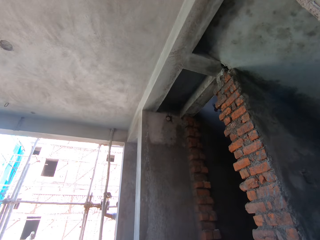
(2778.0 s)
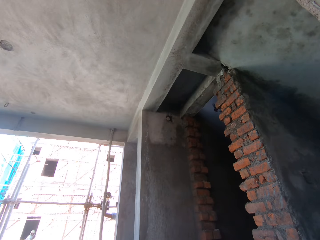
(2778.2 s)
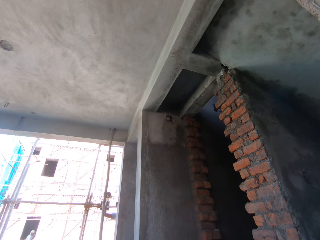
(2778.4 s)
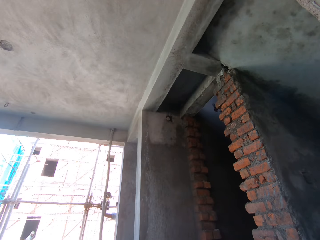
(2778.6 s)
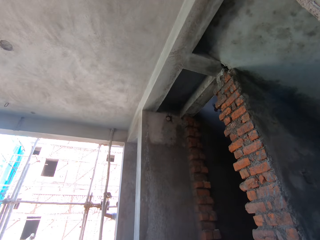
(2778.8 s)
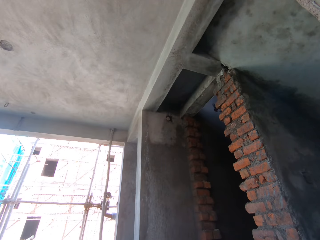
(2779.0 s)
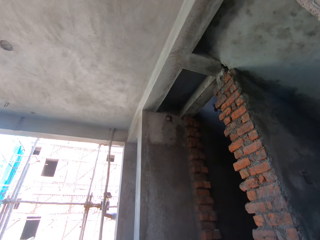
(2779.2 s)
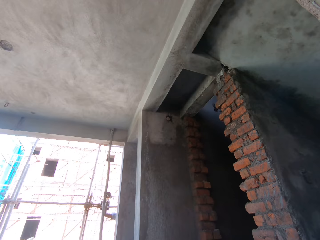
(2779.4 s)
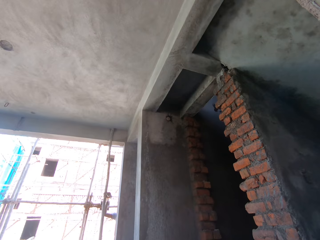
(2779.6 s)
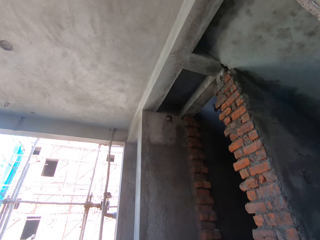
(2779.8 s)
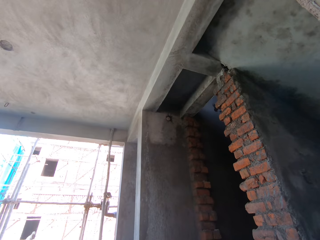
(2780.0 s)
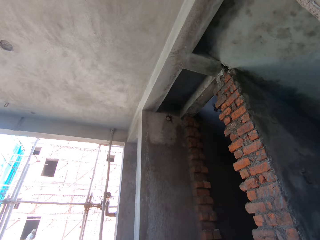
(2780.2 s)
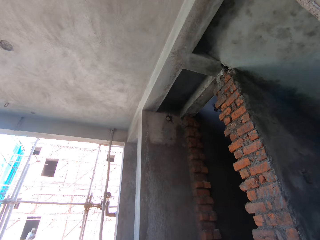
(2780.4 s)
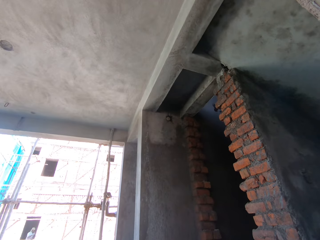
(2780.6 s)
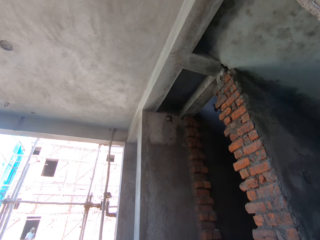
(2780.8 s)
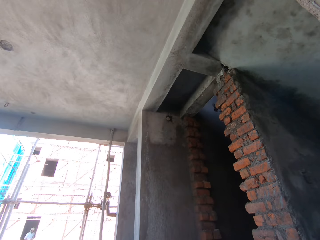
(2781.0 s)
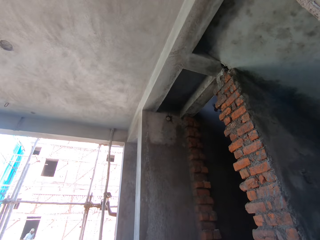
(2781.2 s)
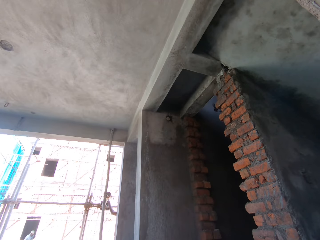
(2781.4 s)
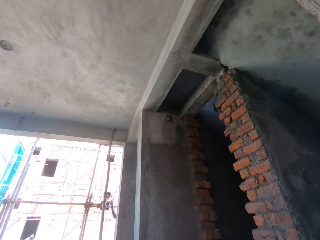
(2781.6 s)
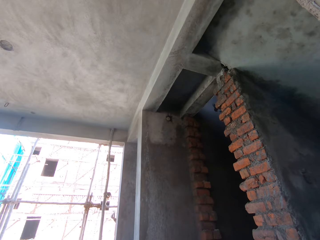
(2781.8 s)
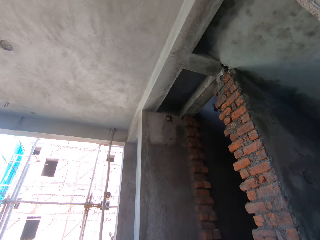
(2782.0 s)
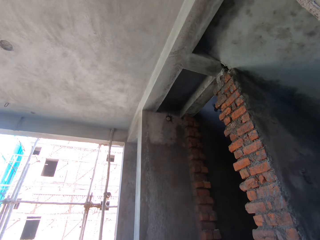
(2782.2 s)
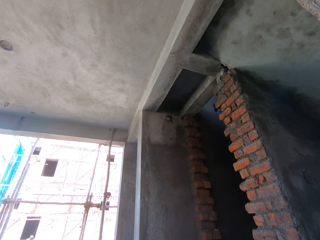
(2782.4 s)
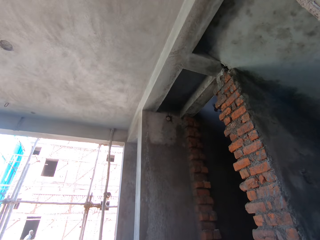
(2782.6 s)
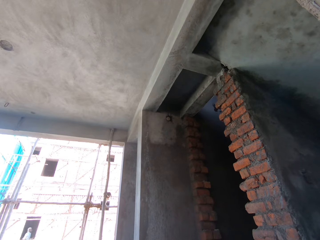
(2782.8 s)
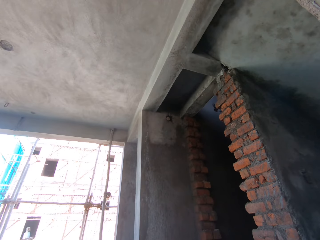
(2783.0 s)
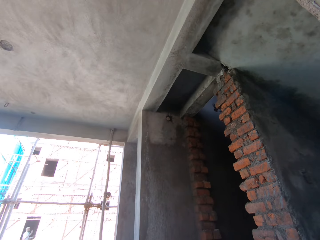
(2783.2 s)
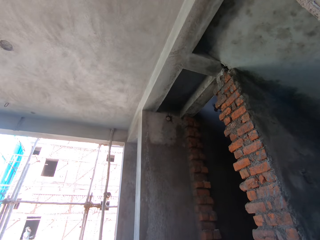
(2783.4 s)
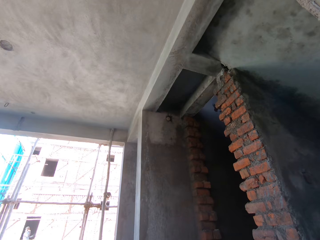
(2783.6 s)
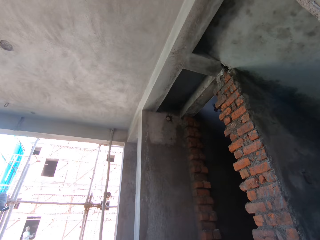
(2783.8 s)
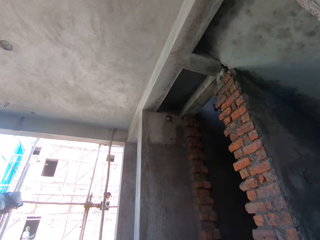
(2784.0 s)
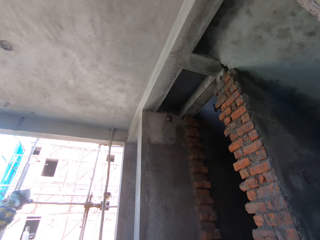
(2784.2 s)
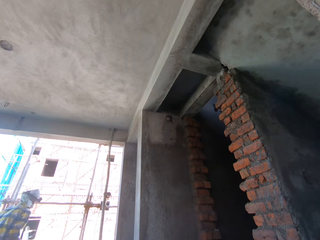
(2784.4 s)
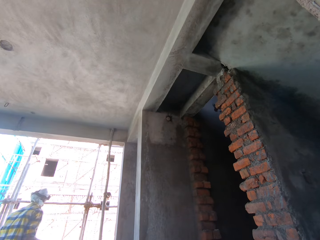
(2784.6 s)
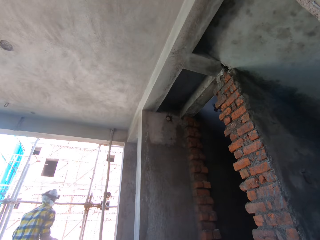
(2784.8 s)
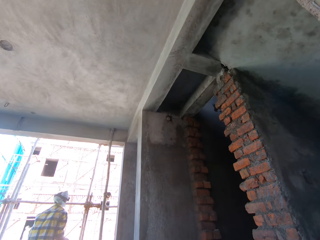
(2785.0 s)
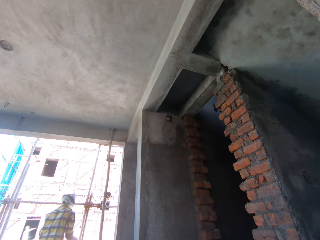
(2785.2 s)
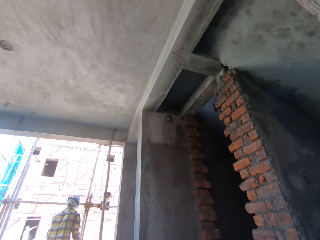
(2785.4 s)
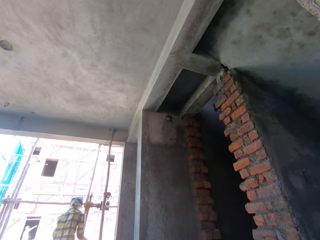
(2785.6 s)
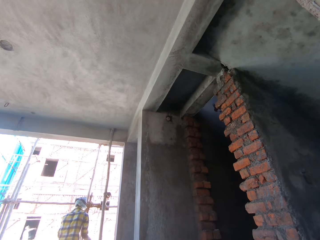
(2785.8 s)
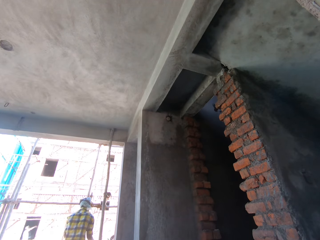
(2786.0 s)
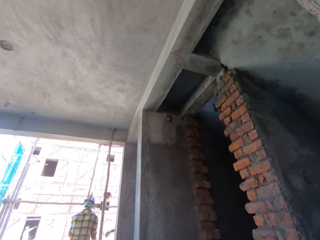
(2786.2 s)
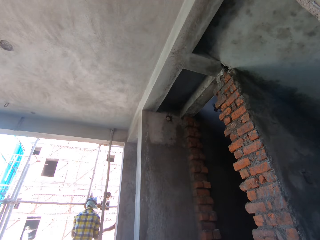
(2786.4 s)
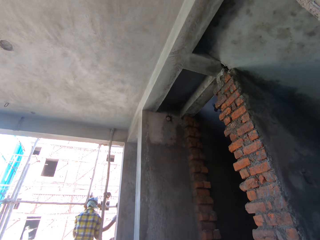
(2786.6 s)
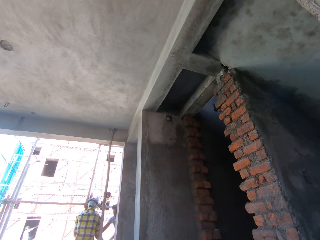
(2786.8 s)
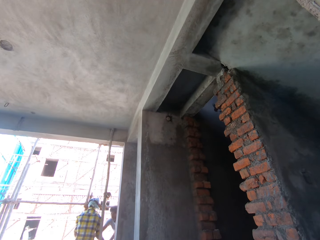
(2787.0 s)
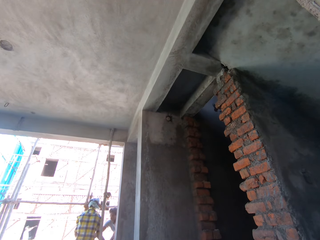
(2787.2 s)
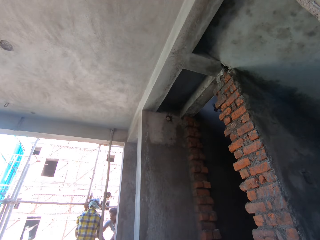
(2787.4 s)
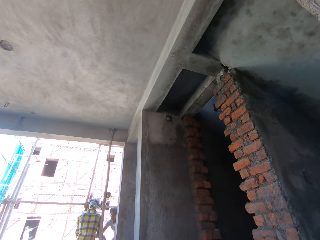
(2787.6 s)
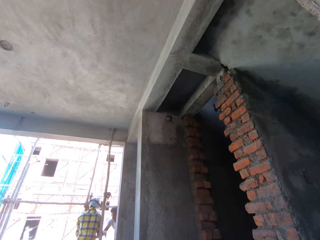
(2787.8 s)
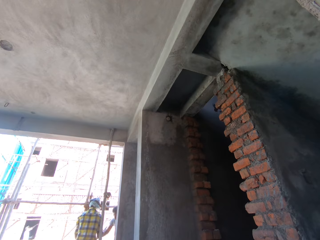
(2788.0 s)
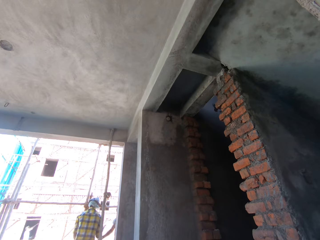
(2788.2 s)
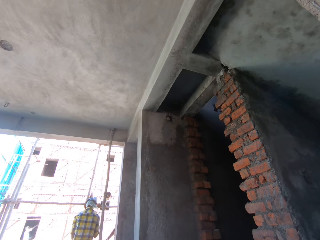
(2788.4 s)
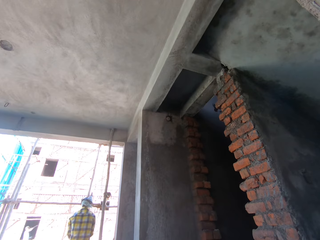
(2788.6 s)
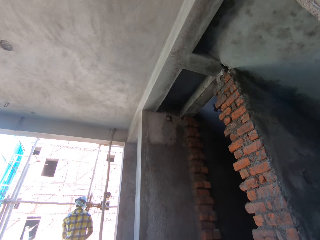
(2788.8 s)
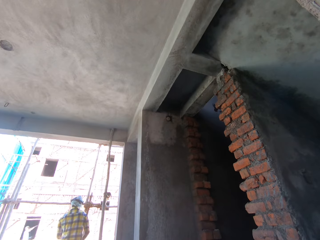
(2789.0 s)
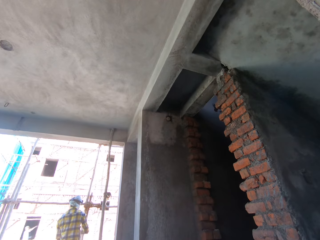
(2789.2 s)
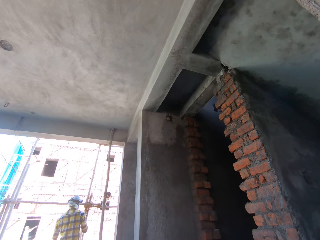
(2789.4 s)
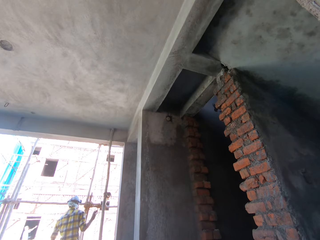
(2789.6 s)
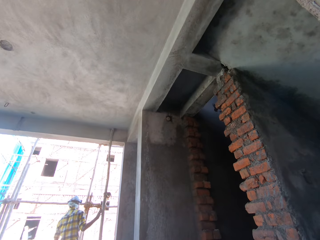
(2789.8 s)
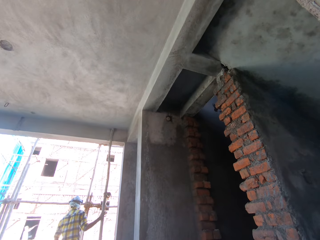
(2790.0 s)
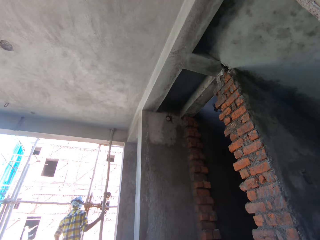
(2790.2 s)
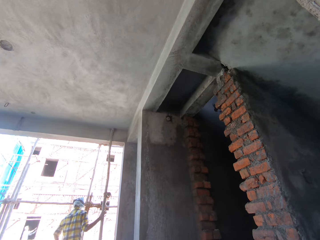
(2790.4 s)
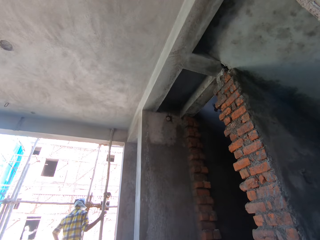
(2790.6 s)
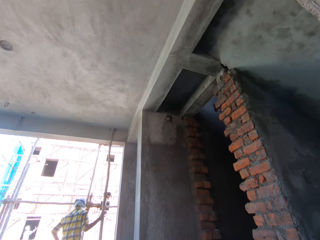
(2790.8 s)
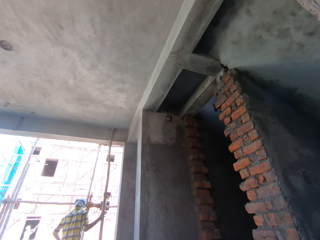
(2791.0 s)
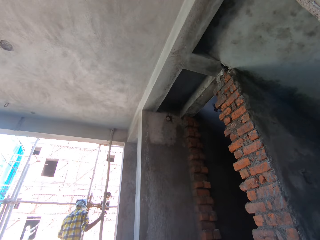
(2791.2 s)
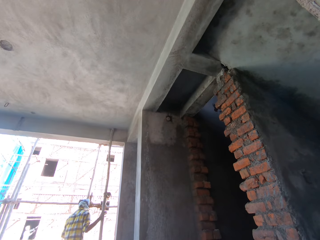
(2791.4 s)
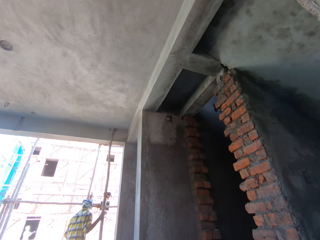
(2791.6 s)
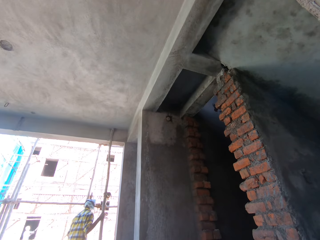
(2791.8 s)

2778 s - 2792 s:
The man carries the trowel with mortar in his right hand. The man pastes the mortar on the wall with the trowel in his right hand. The man plasters the wall with the trowel in his right hand. Another man carries a head pan with both hands. A third man collects the head pan from the second man with both hands. The camera wearer gives a person bricks in the building. The second man holds the pole with his right hand. The first man smoothens the wall with the float trowel in his left hand.

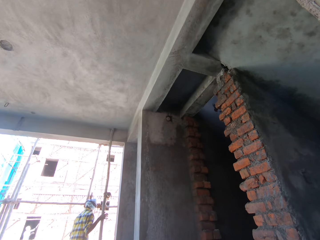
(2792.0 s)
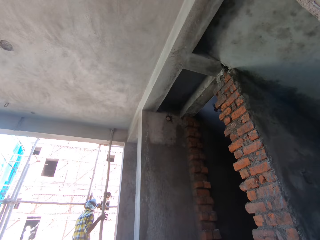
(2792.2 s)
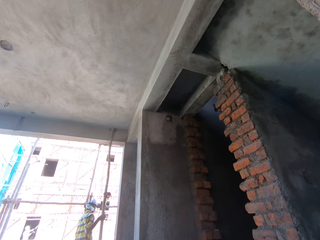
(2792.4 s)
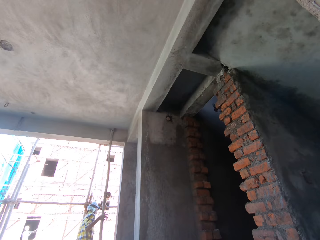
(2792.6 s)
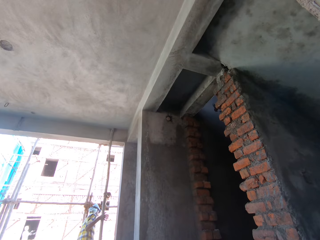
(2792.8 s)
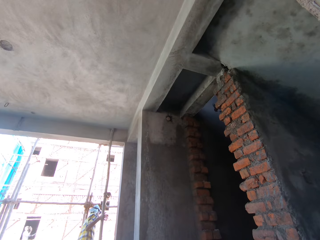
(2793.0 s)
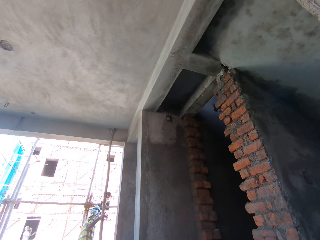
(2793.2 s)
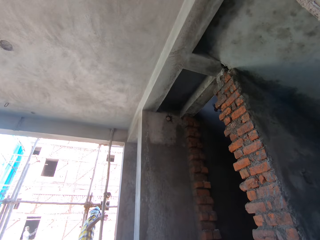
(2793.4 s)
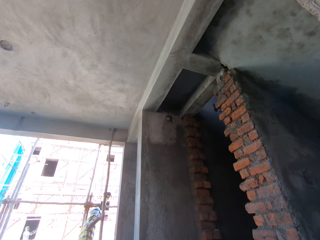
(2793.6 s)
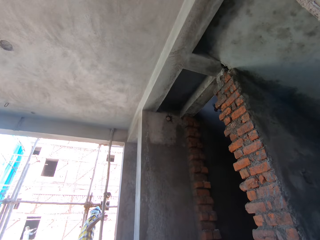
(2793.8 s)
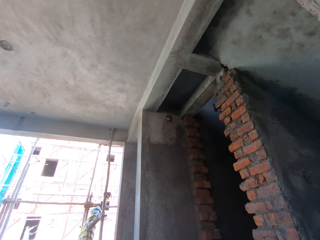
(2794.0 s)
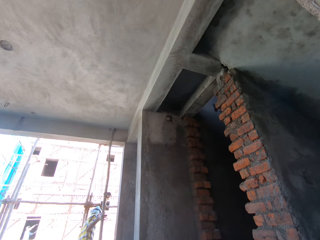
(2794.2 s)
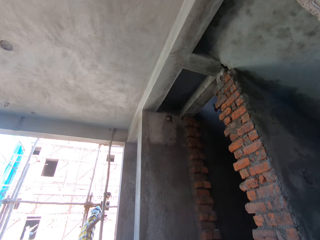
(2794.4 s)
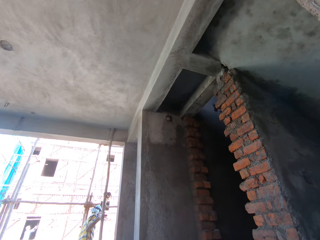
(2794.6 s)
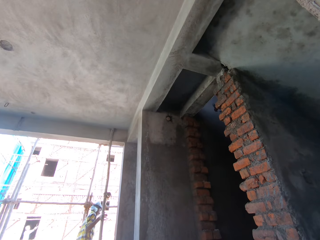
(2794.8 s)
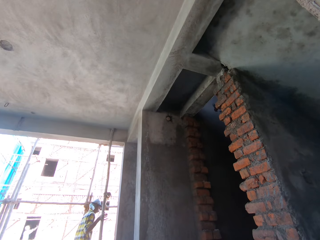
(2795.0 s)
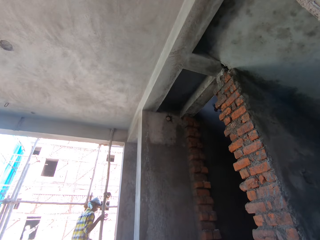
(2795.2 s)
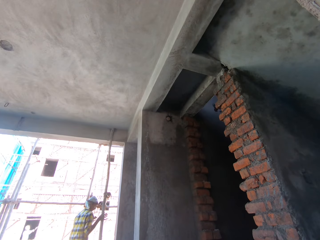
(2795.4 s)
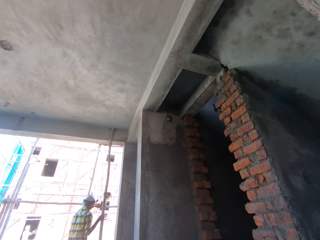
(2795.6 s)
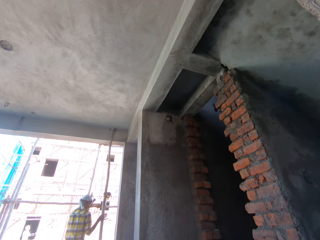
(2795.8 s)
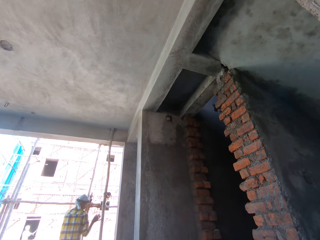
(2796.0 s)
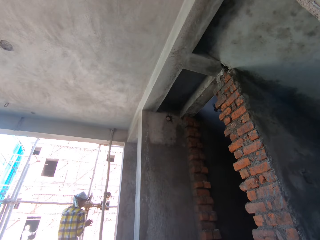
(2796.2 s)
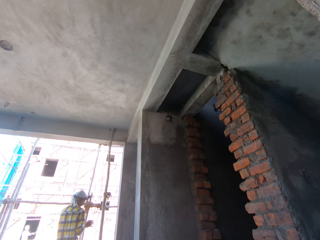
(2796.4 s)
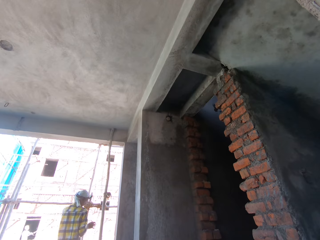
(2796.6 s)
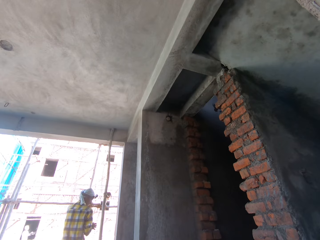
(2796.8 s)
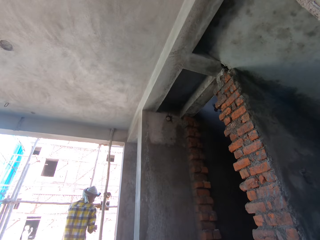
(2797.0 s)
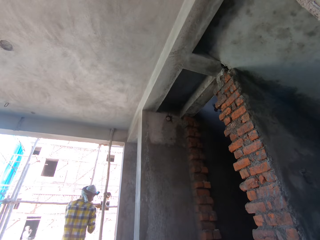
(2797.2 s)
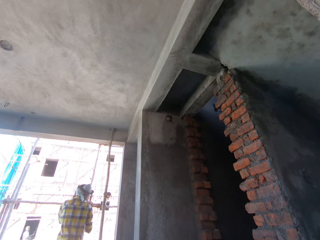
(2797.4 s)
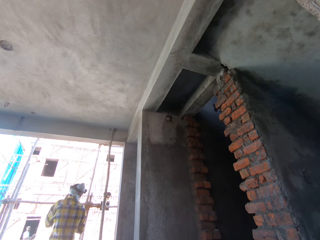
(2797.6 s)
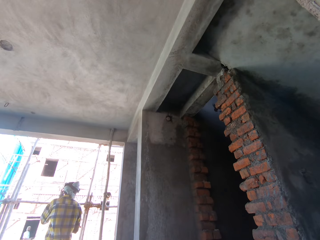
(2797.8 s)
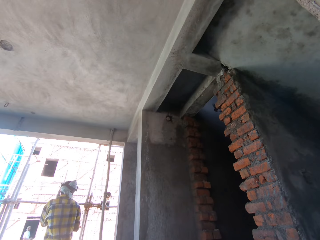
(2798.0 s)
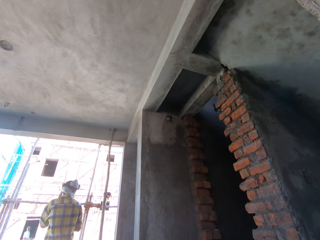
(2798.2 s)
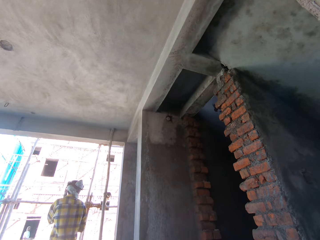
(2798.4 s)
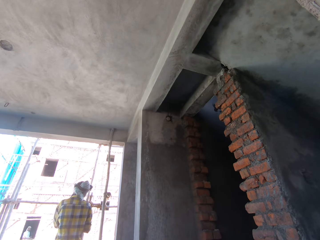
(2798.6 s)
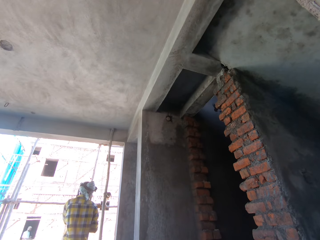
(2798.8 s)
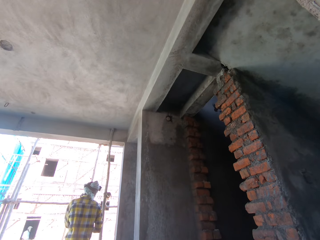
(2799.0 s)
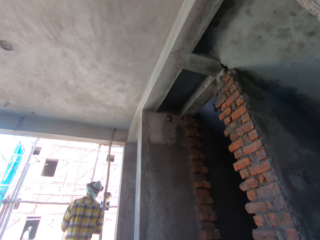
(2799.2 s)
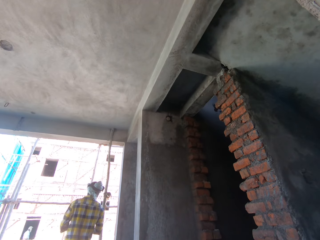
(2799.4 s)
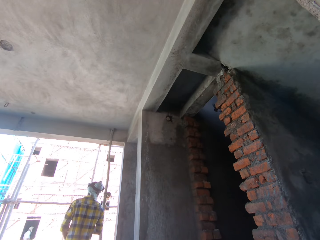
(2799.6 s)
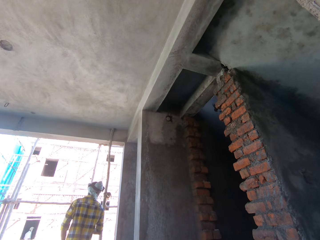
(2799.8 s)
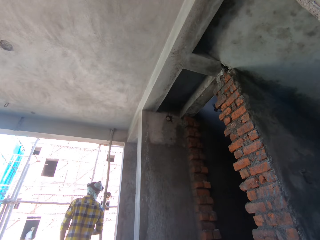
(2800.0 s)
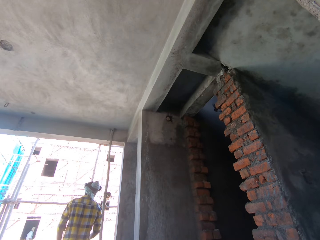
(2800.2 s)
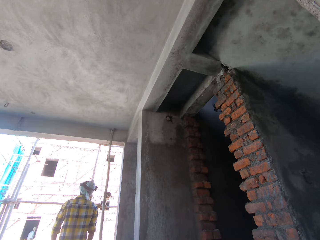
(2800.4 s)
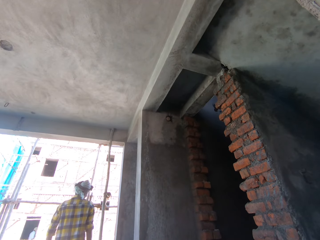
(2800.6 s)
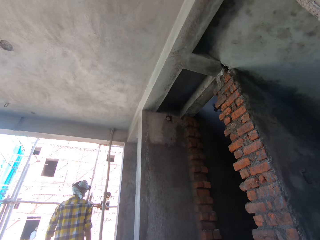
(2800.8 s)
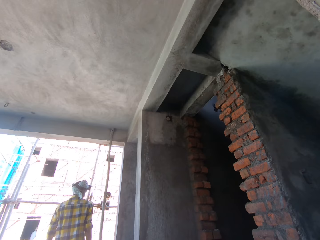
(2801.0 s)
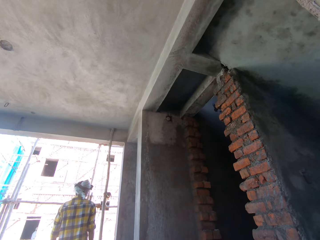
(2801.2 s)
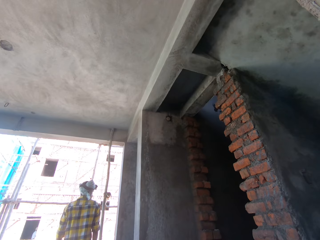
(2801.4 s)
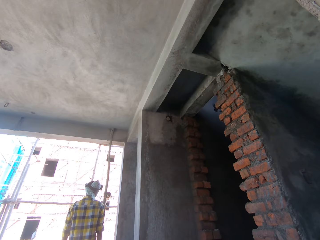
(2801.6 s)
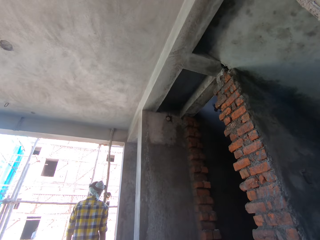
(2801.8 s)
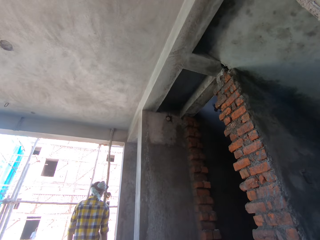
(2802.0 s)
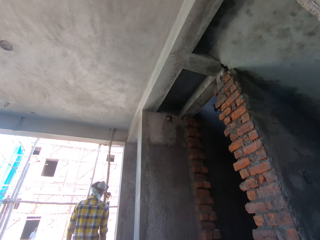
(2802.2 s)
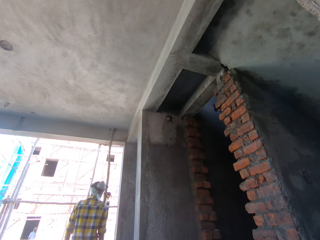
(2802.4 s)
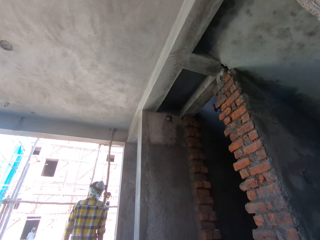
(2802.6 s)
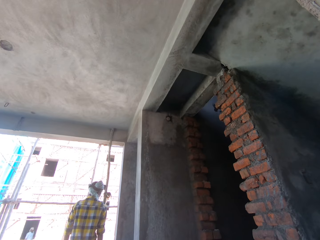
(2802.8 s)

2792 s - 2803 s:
The man interacts with another man. A third man pastes the mortar on the wall with the trowel in his right hand. The third man smoothens the wall with the float trowel in his left hand. The first man scratches his neck with his left hand. The third man pastes the mortar on the wall with the trowel in his right hand. The camera wearer moves in the building.
